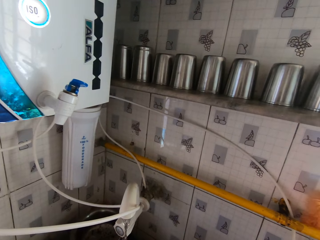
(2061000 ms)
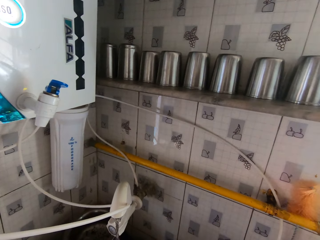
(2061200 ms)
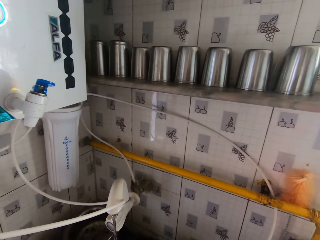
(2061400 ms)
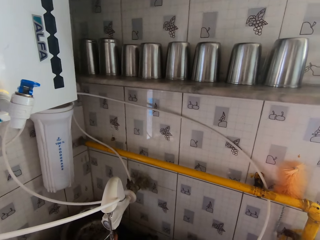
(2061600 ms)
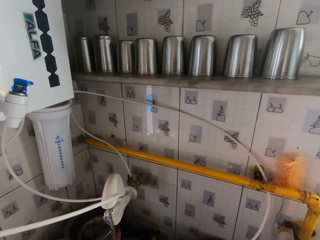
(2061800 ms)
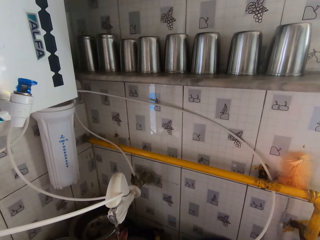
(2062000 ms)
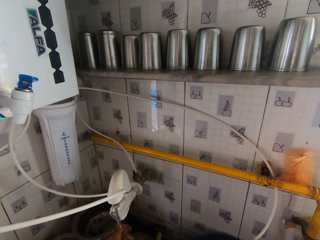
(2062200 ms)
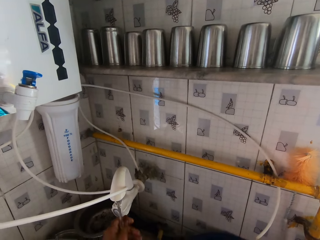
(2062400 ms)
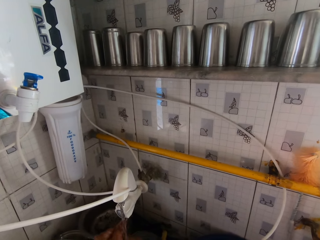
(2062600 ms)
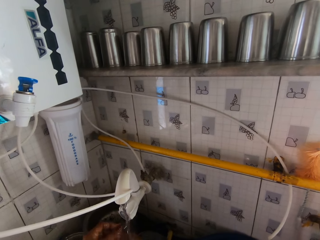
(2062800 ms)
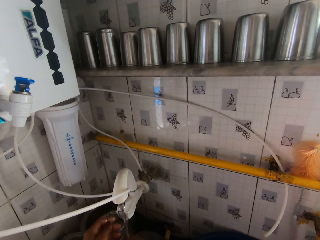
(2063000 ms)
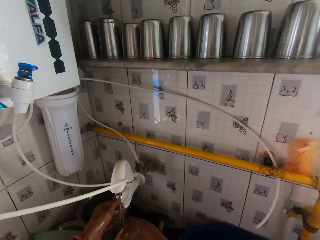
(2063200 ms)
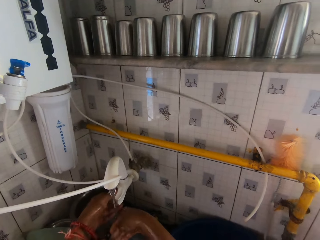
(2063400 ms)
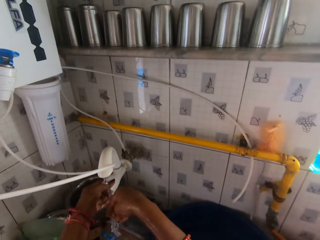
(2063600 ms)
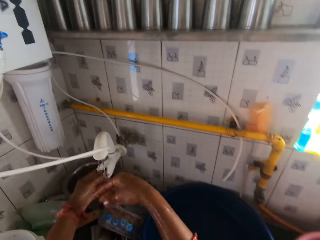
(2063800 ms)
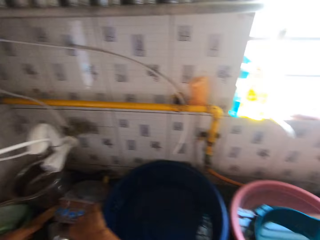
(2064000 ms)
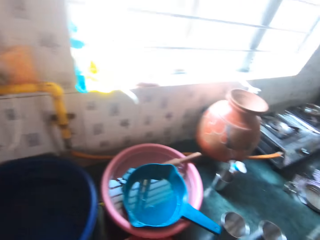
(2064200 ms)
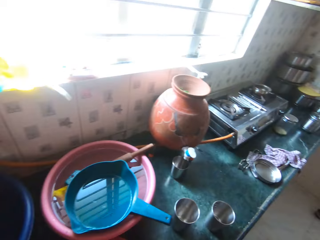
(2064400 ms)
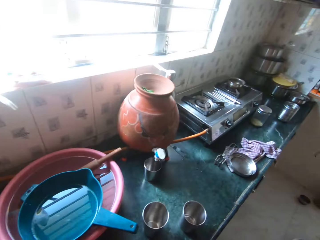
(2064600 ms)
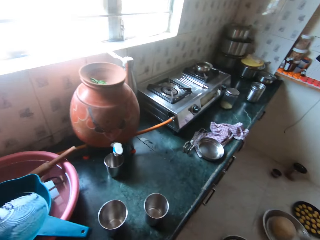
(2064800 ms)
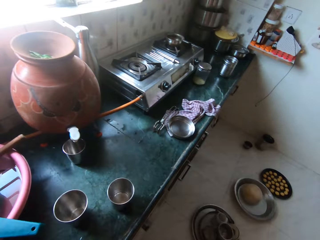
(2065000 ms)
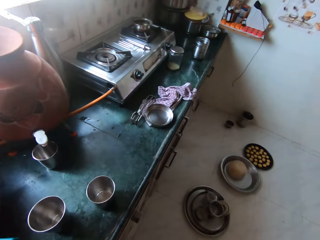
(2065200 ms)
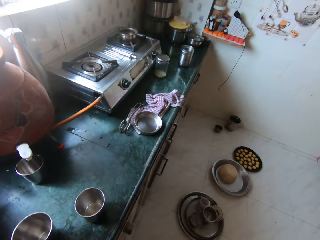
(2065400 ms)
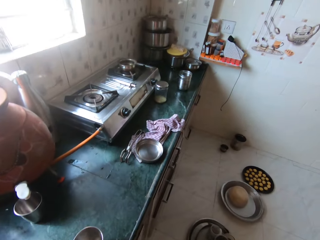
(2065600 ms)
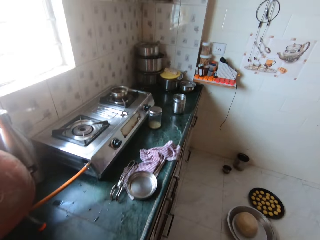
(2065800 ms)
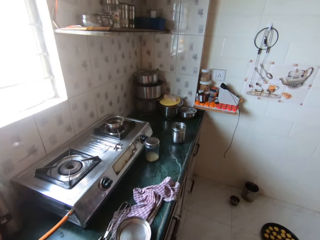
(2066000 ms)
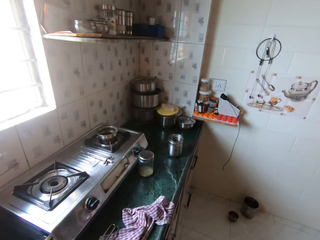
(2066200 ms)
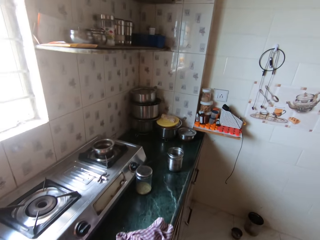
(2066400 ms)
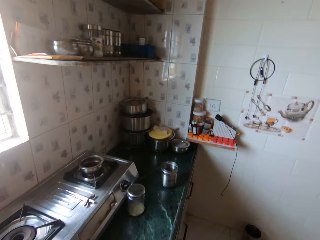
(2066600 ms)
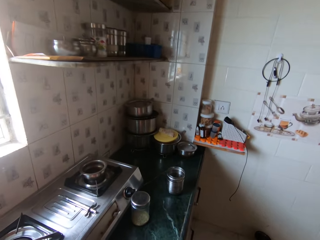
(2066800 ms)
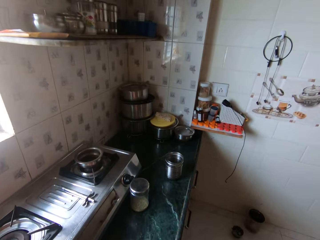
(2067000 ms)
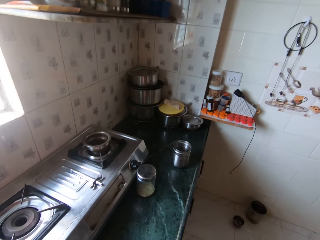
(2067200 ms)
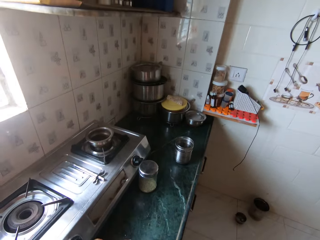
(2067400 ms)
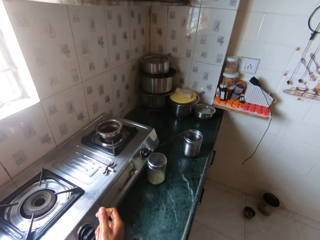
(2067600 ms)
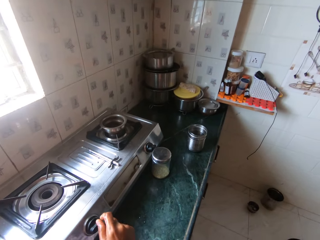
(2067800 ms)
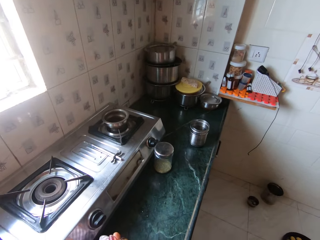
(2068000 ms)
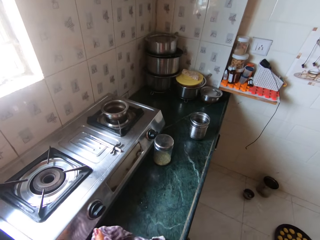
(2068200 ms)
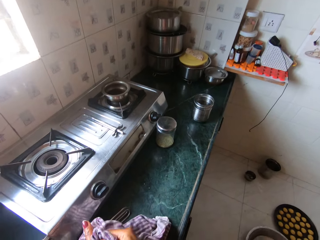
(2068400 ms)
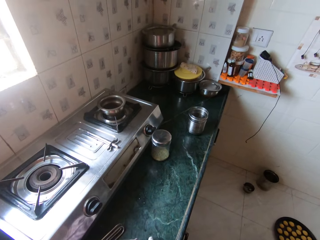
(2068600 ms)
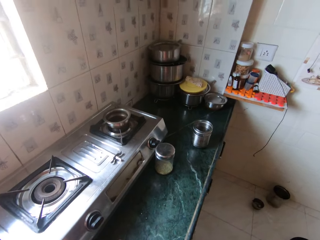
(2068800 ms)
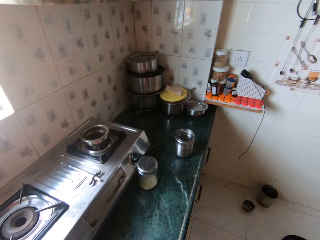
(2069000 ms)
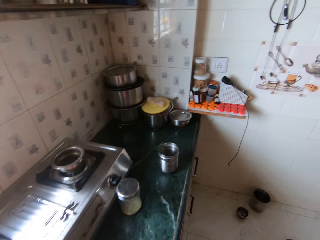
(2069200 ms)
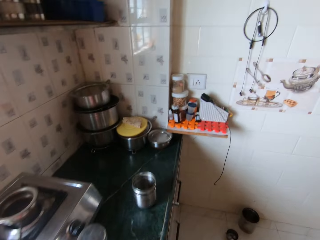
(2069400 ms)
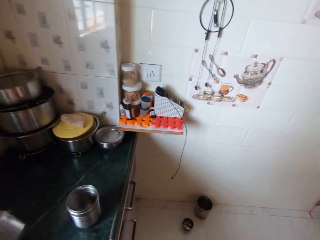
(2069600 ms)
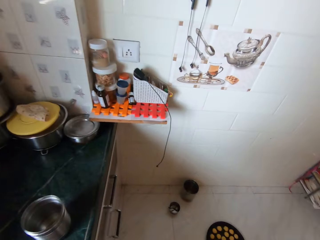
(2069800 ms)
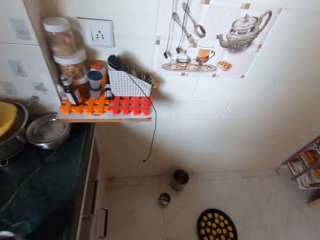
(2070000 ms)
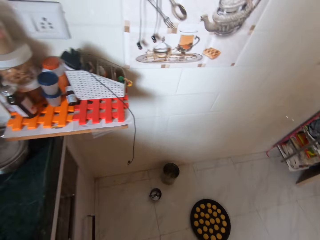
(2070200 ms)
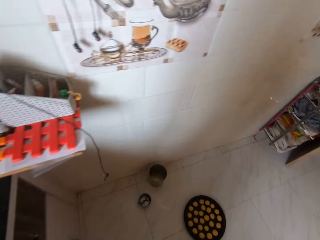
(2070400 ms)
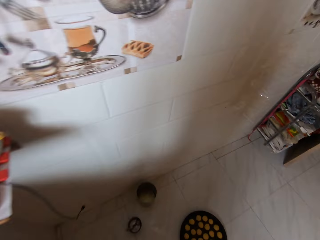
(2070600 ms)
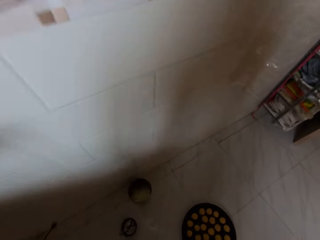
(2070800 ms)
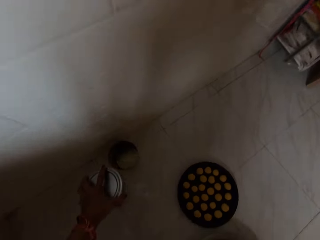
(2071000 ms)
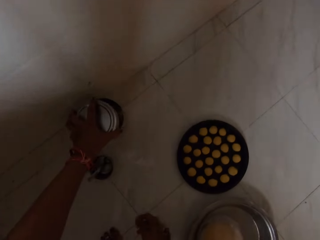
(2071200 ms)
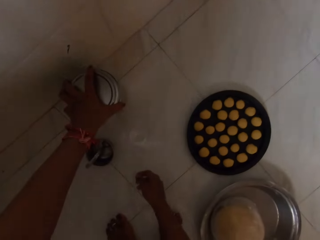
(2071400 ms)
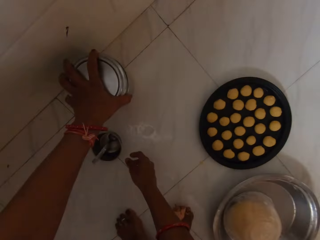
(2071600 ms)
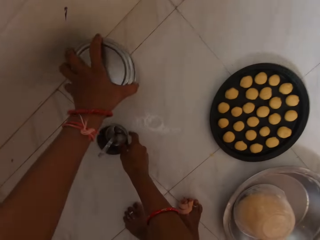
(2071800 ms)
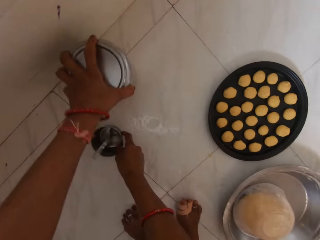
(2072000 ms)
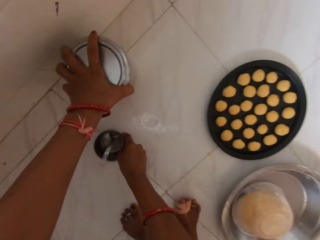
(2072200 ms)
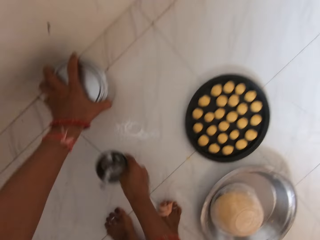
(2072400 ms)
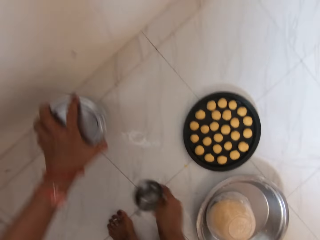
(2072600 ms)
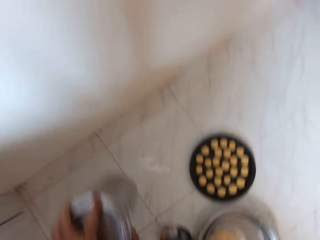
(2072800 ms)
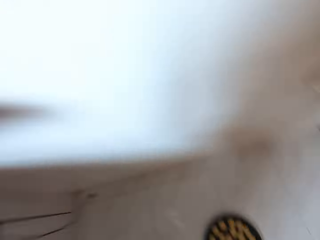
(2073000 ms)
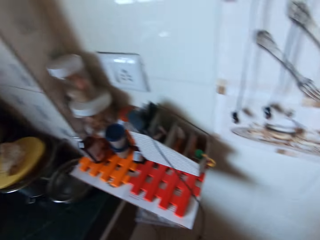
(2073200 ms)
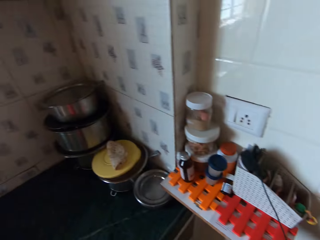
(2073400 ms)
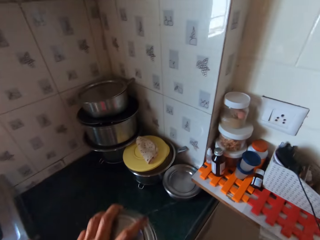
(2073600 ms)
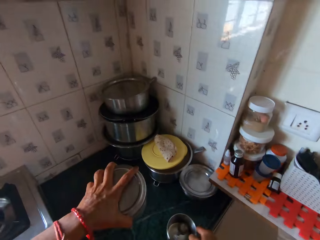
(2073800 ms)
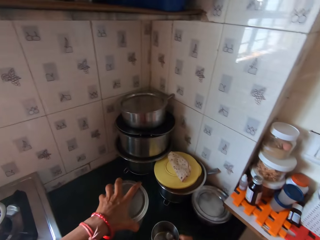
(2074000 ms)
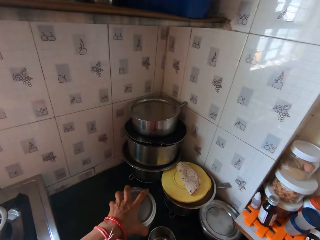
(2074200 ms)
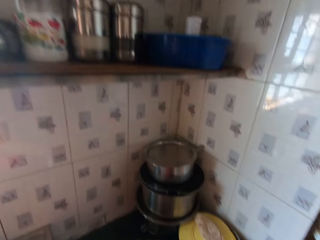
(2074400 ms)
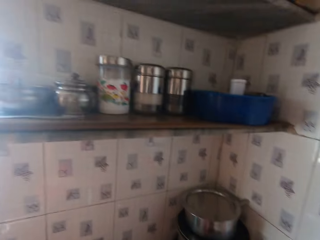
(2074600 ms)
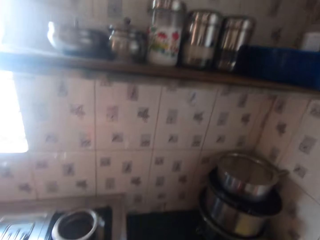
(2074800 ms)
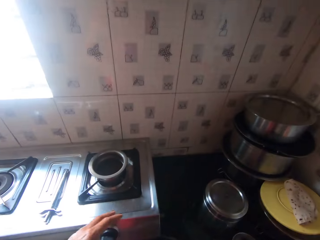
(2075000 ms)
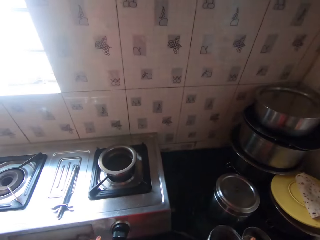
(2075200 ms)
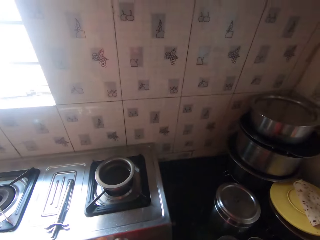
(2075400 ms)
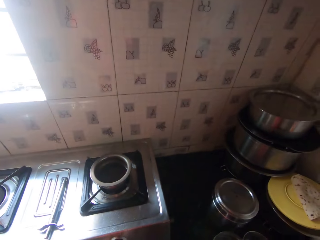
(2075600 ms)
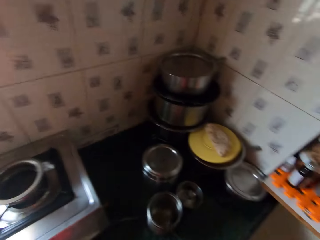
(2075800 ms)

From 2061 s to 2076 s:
The camera wearer turns off the kitchen tap with her left hand. She walks in the kitchen. She holds a rag with her hands. She wipes her hands with a piece of cloth. She bends down. She picks up a bowl or container on the ground with her left hand. She covers the container with a lid. She picks up a cup on the ground with her left hand. She places the cup and the bowl on the cupboard with her left hand.

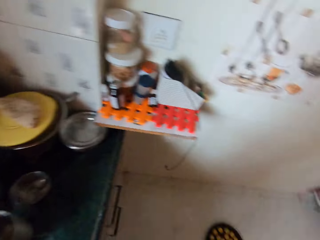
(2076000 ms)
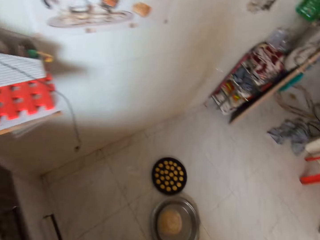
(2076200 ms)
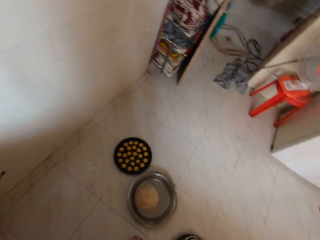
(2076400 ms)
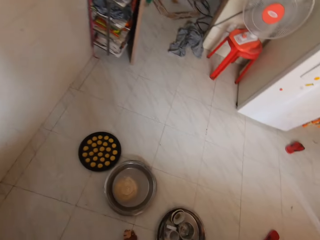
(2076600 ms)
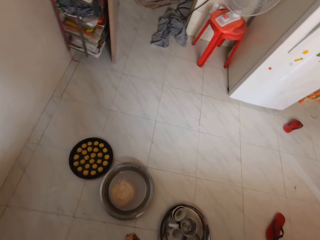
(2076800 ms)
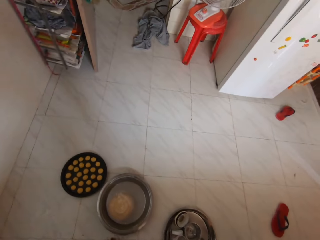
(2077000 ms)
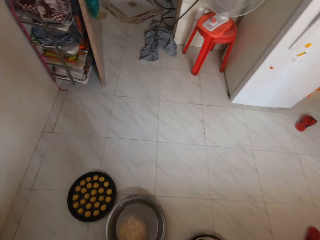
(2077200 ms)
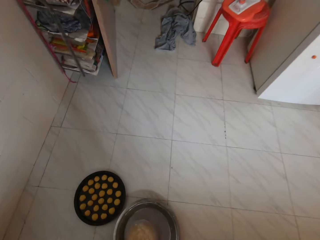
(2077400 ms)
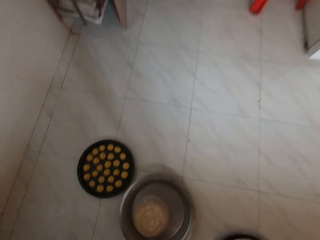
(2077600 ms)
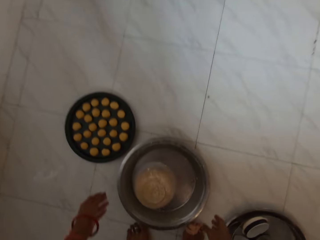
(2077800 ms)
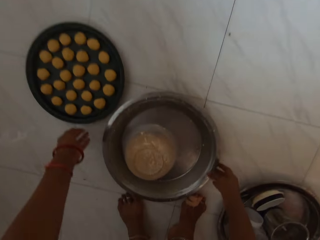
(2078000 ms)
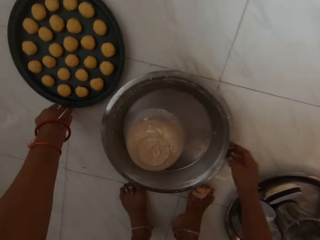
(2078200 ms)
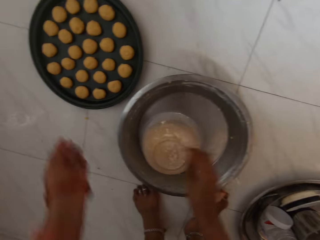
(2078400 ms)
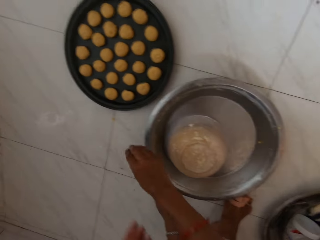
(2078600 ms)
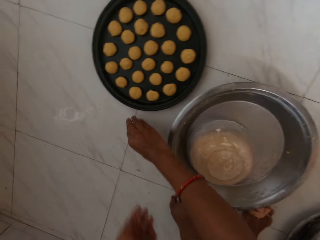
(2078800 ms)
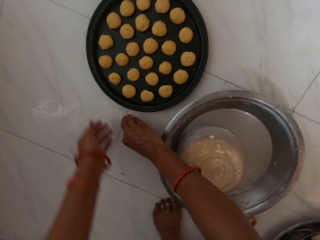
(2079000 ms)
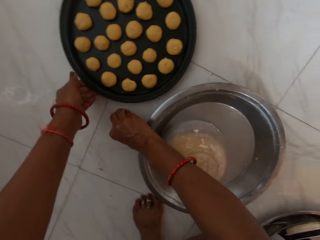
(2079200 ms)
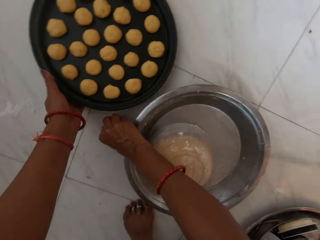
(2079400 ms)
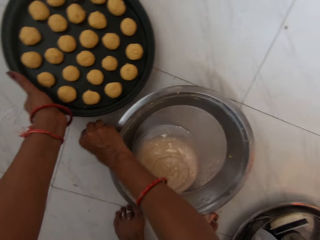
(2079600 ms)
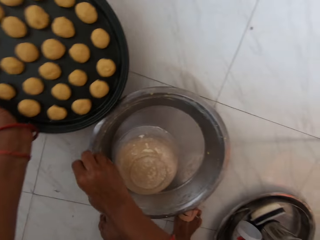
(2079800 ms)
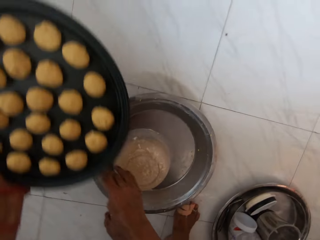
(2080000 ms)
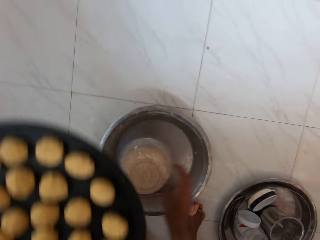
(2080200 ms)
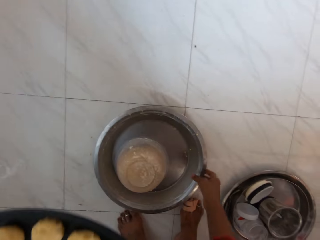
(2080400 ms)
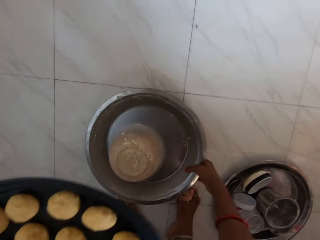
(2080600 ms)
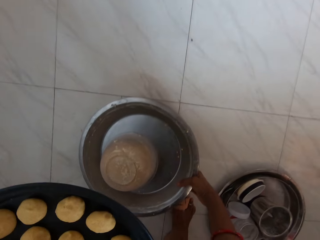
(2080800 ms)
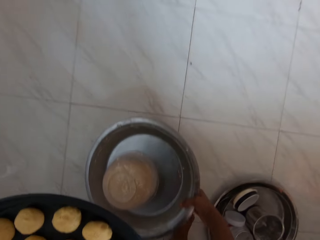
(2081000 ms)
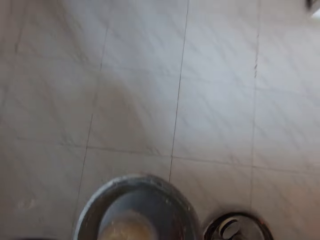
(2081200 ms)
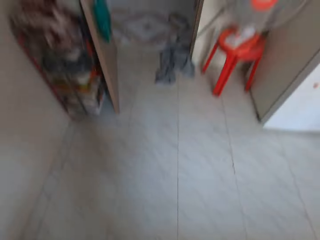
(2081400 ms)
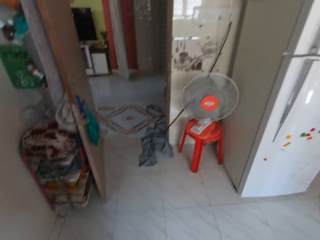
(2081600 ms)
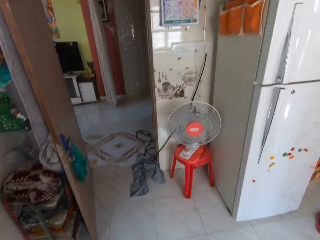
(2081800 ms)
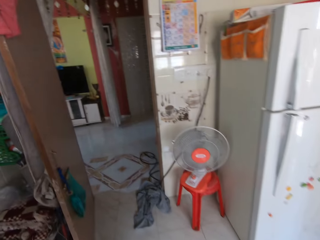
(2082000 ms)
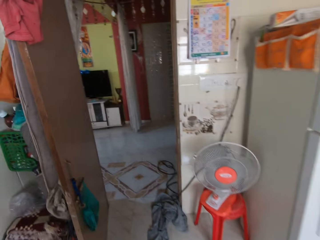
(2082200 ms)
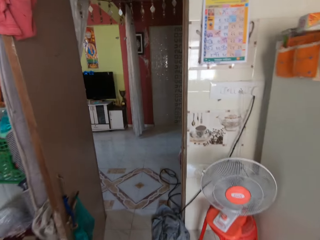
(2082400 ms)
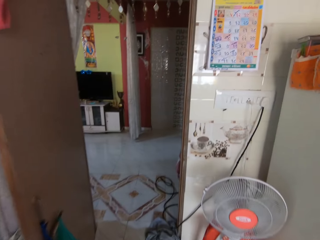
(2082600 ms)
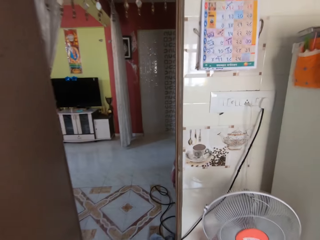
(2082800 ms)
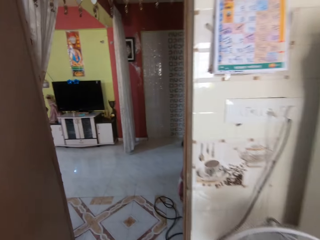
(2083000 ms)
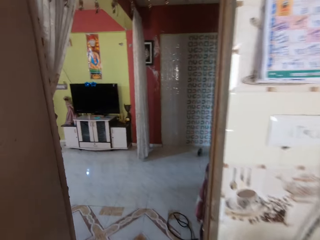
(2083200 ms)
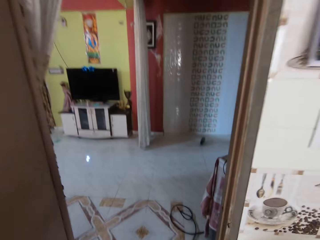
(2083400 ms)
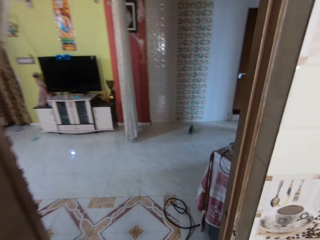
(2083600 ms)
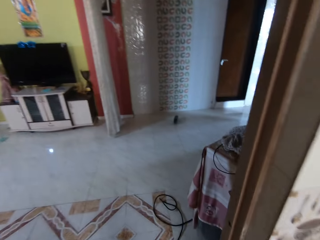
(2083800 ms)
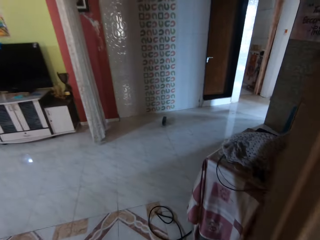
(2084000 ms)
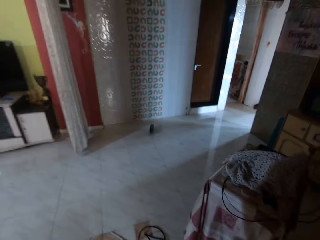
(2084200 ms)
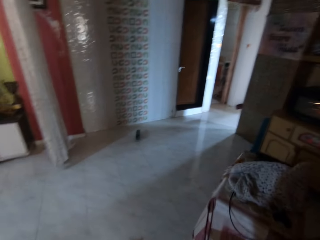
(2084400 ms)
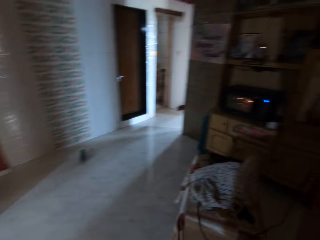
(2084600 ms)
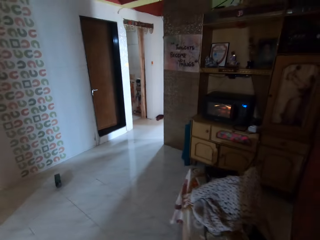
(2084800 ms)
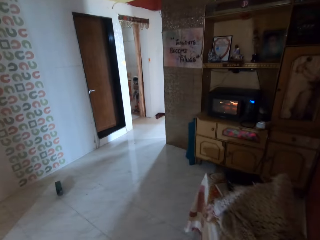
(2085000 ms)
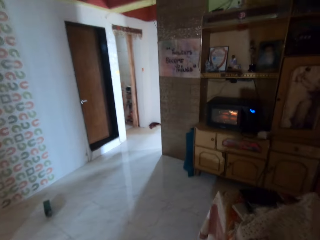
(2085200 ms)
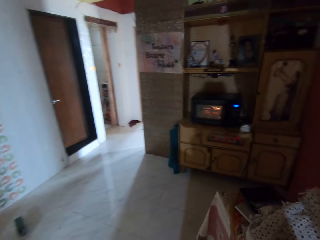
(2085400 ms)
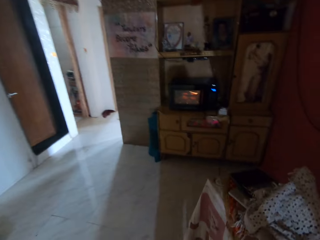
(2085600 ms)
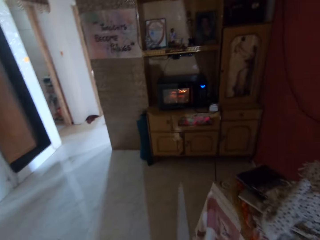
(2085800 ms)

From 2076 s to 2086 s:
The camera wearer picks dough on the ground with her right hand. She picks the tray with dough on the ground with her left hand. She picks the bowl from the ground with her right hand. She walks to the living room. She converses with a man.
